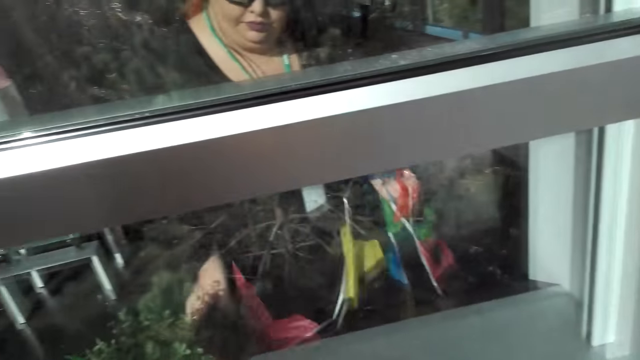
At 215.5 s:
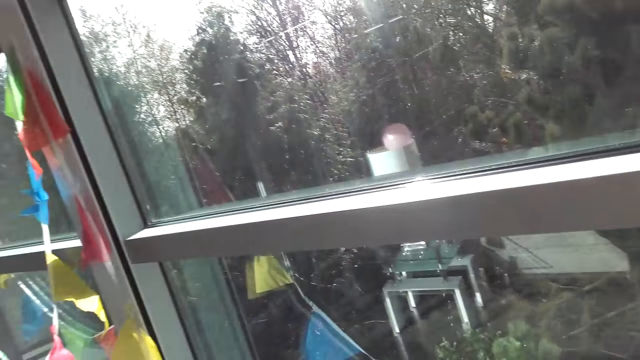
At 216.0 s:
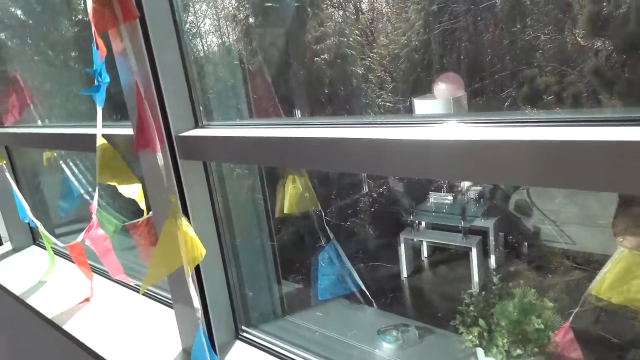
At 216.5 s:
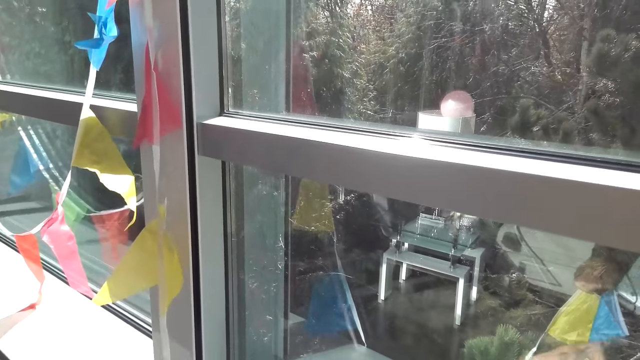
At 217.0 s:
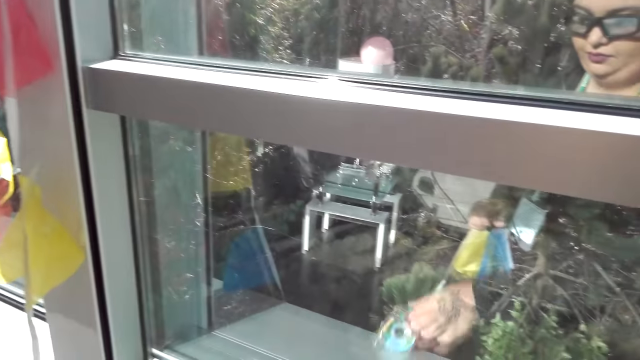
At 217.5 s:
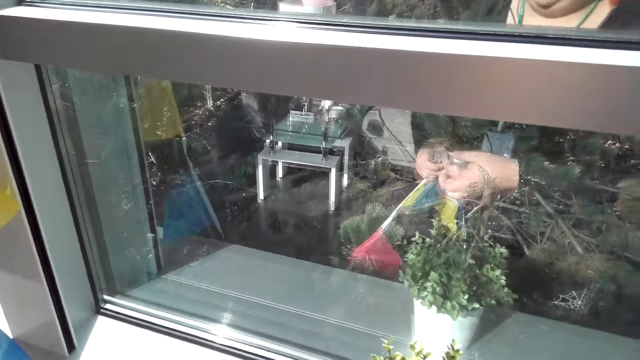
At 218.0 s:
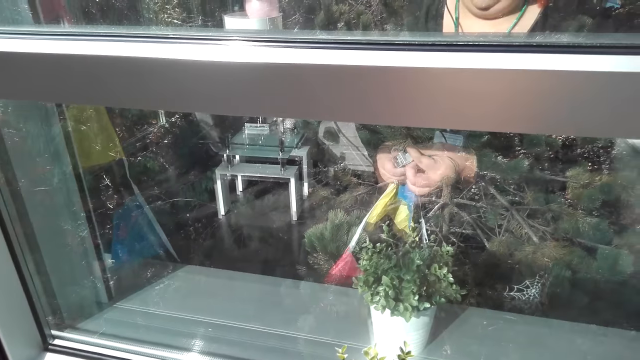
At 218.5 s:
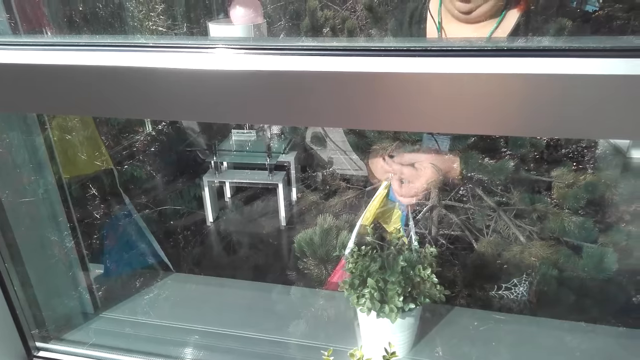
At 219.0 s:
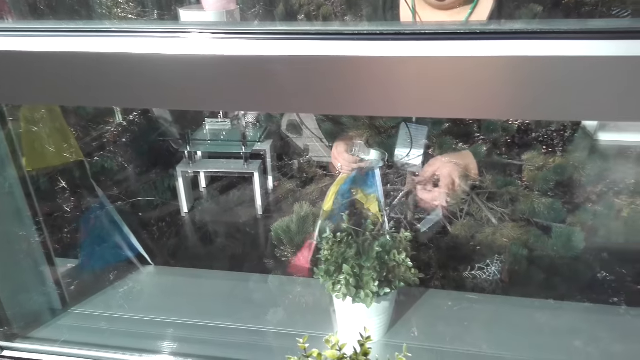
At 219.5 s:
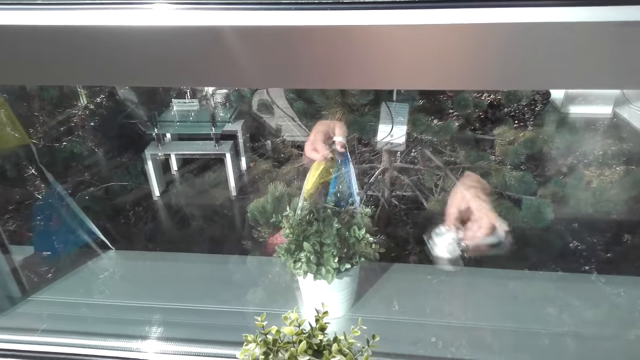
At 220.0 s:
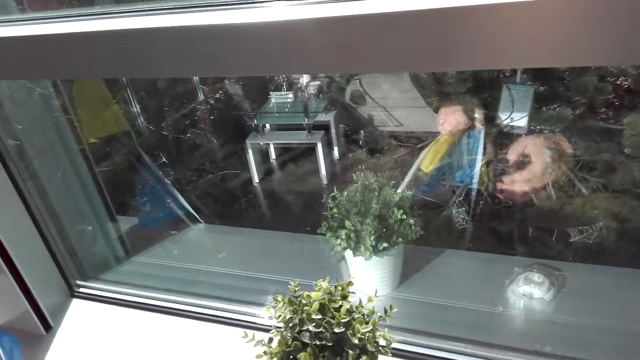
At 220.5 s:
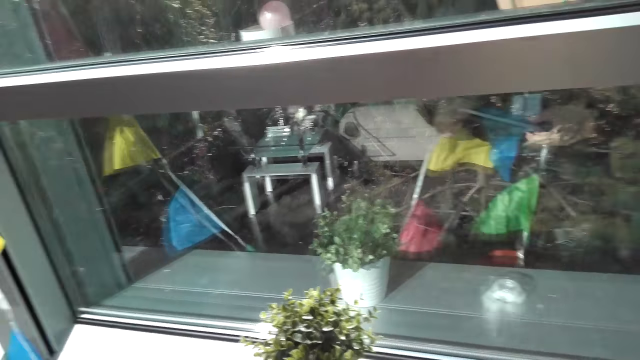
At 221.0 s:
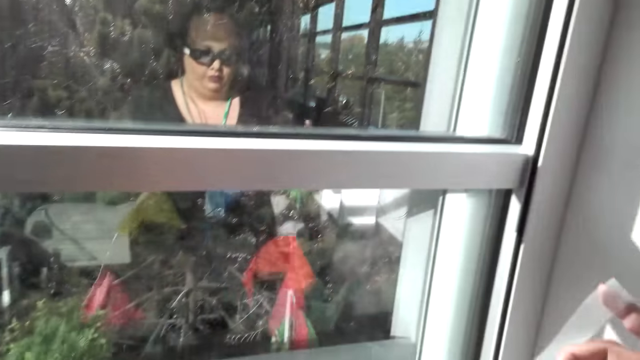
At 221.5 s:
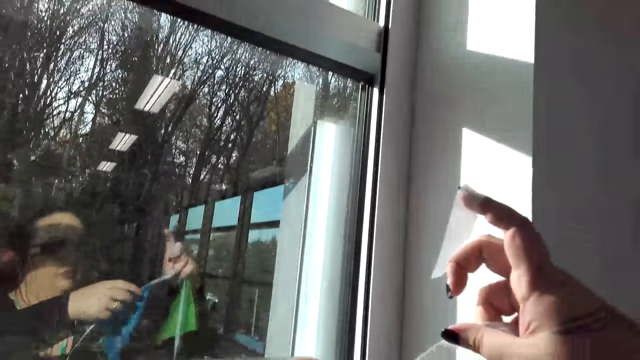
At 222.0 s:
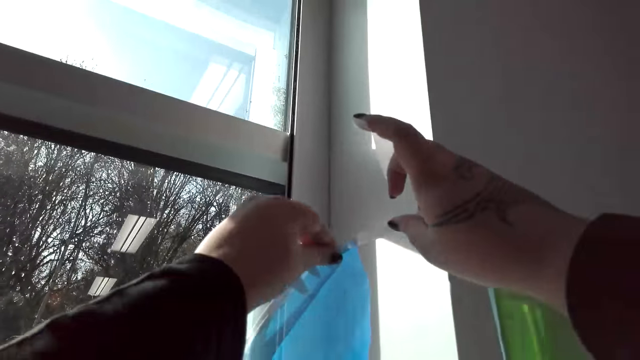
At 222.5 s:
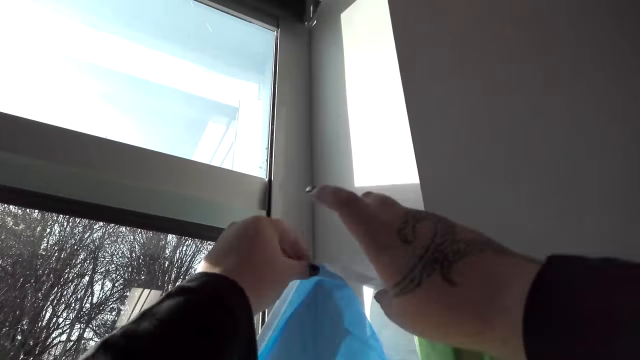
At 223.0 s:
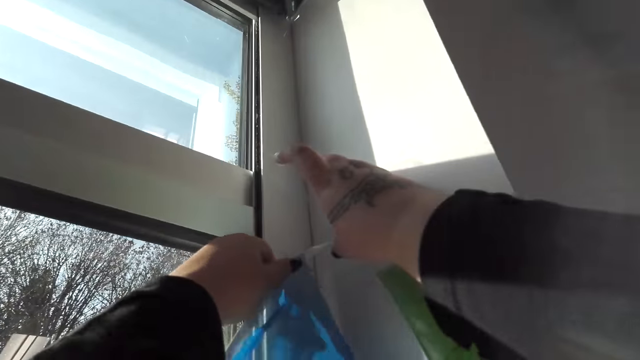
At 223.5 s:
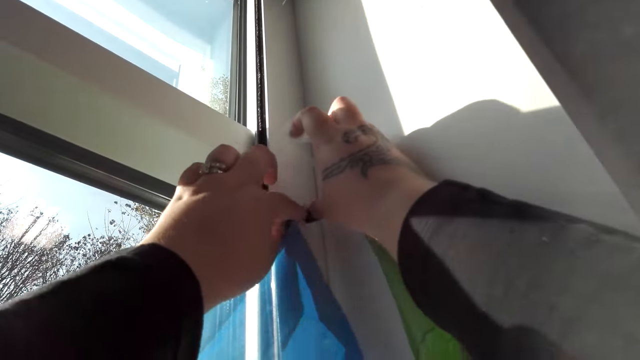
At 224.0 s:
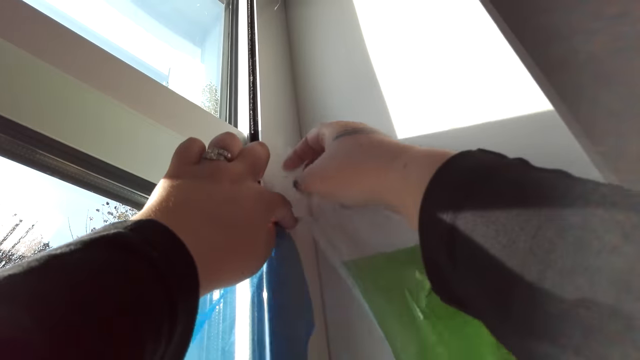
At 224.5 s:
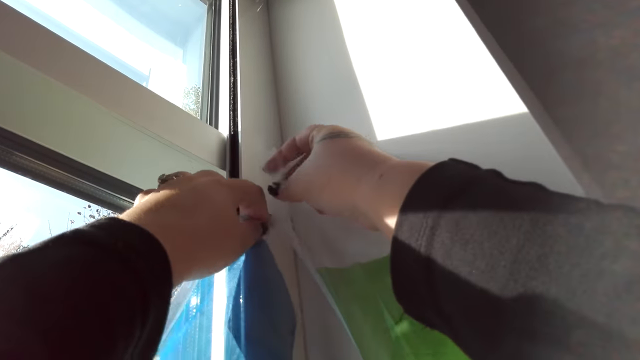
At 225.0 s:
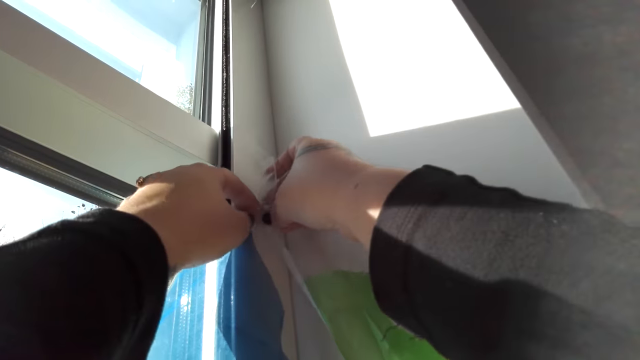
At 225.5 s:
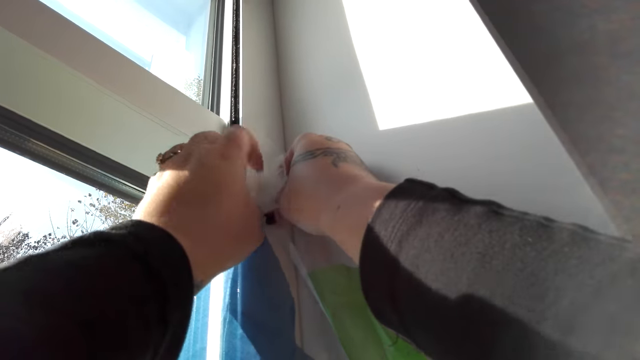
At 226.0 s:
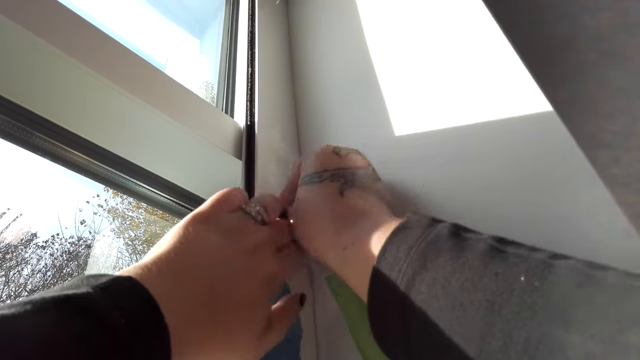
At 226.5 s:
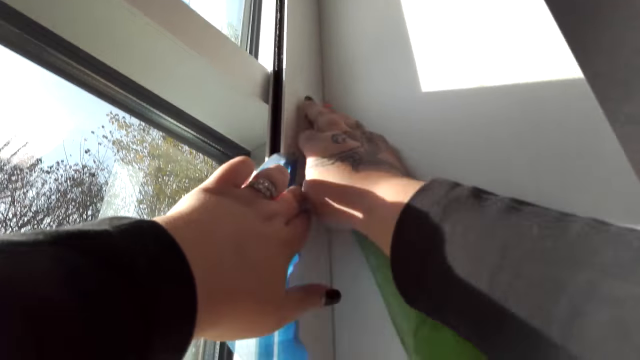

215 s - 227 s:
The camera wearer picks up the masking tape. They cut the masking tape and drop the masking tape. They stick the triangular decorations on the wall.

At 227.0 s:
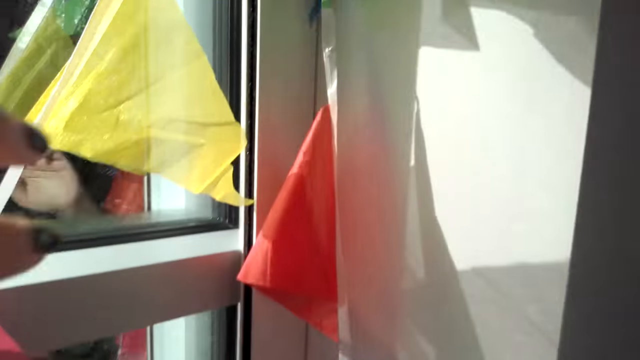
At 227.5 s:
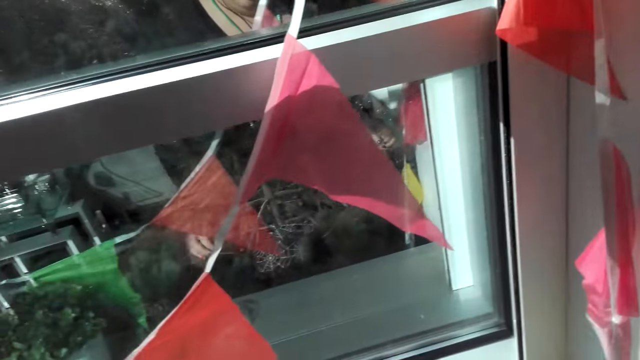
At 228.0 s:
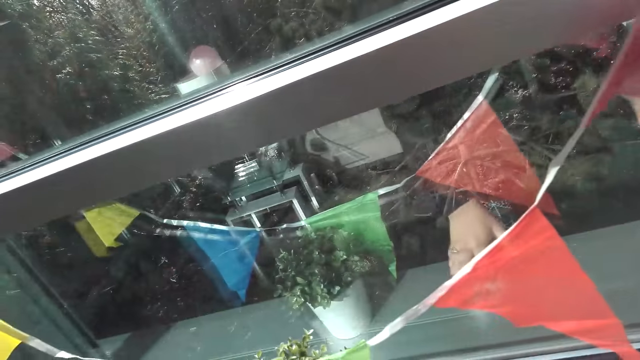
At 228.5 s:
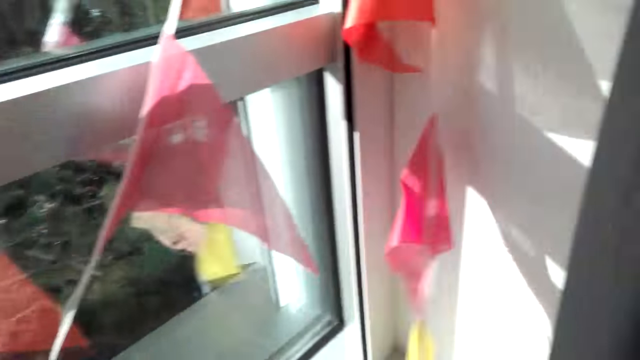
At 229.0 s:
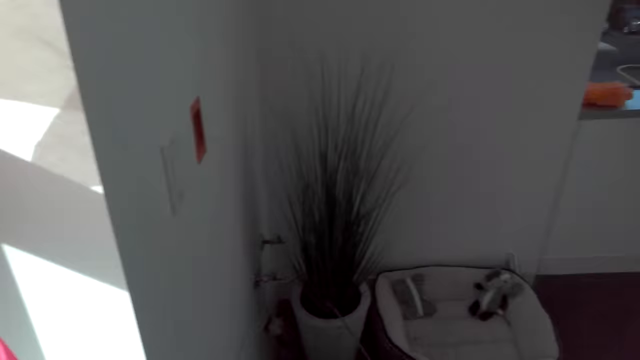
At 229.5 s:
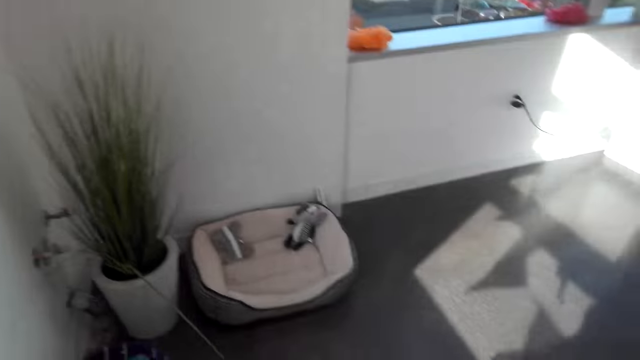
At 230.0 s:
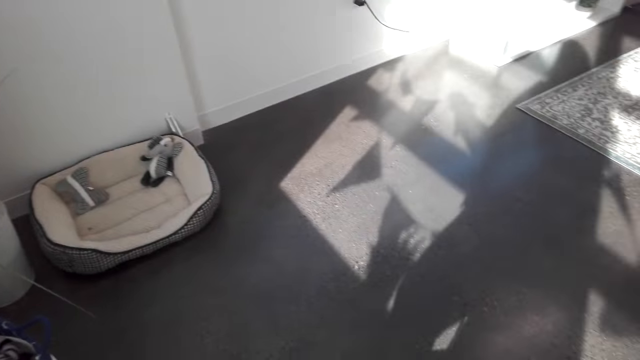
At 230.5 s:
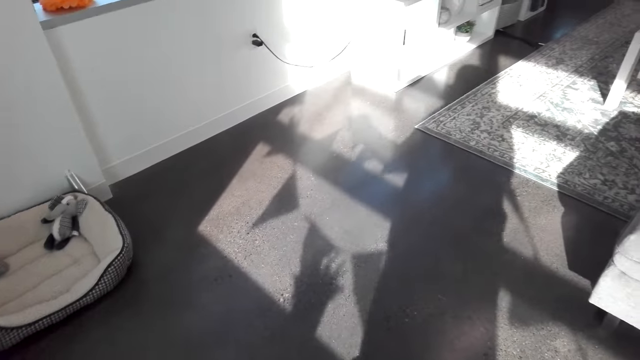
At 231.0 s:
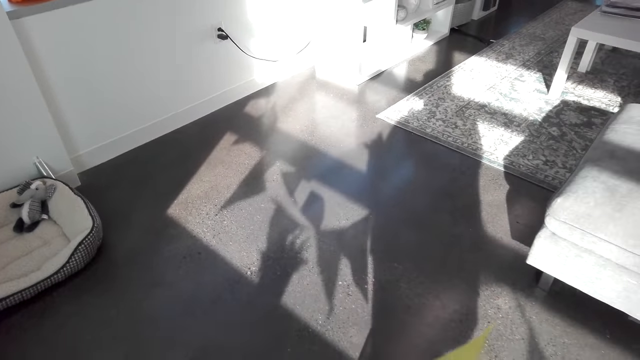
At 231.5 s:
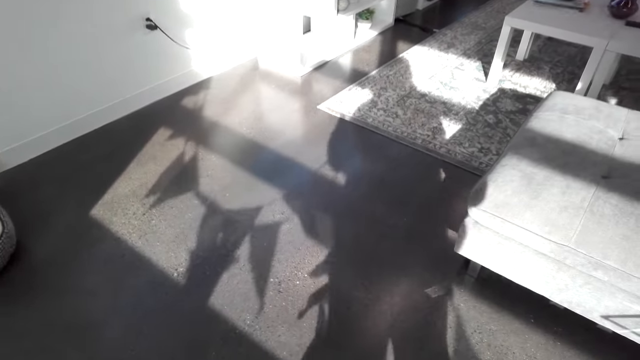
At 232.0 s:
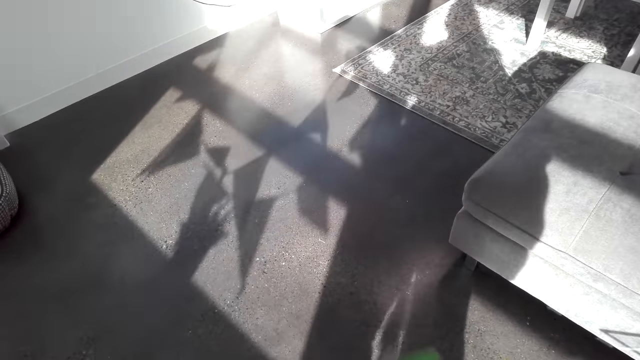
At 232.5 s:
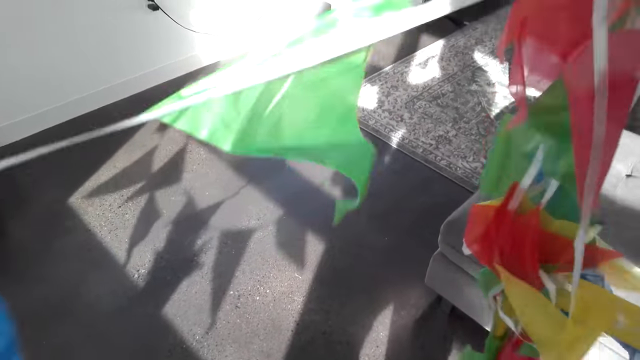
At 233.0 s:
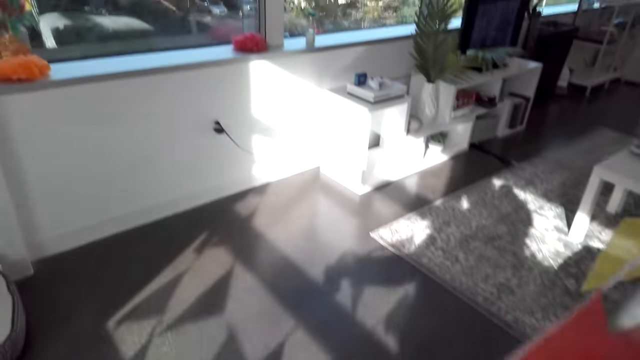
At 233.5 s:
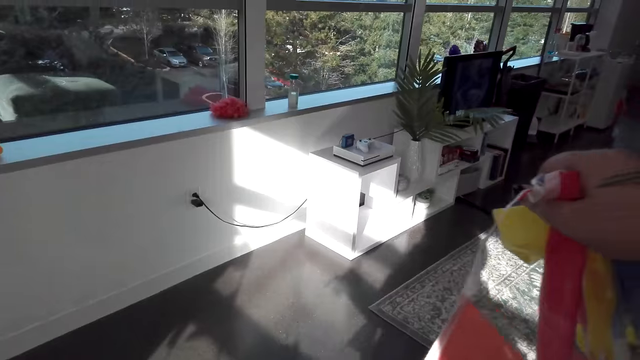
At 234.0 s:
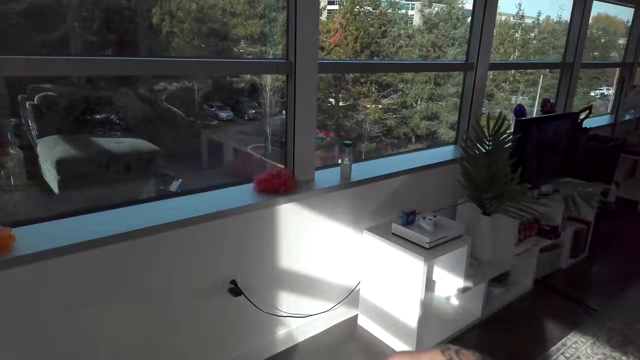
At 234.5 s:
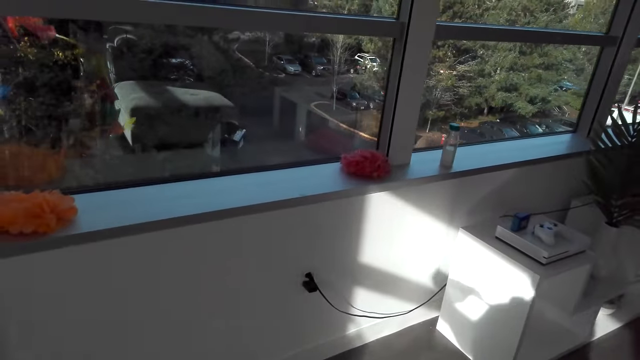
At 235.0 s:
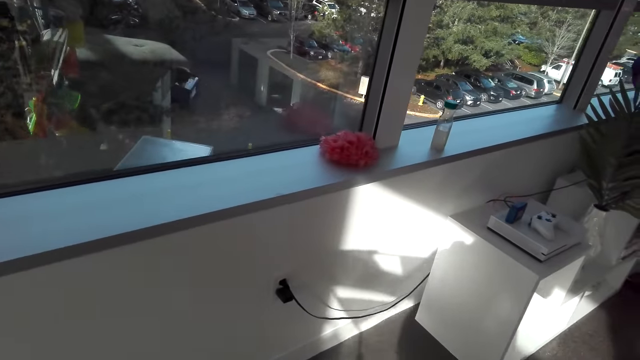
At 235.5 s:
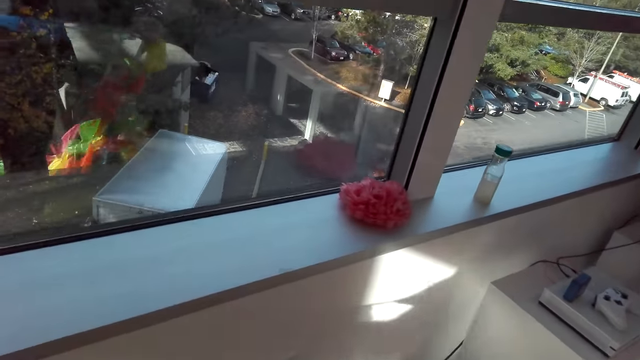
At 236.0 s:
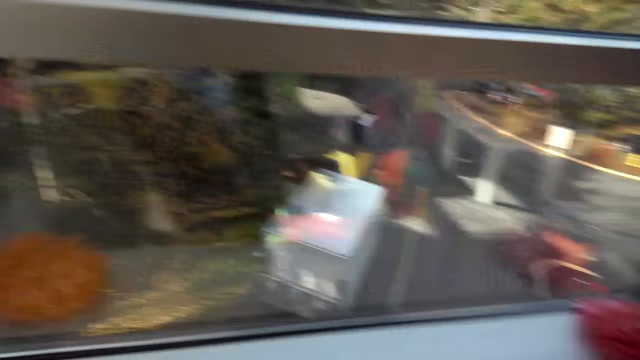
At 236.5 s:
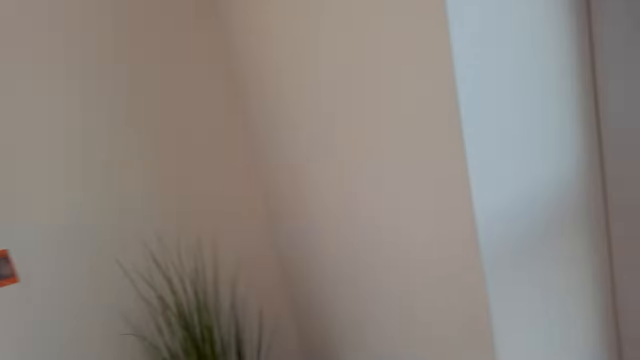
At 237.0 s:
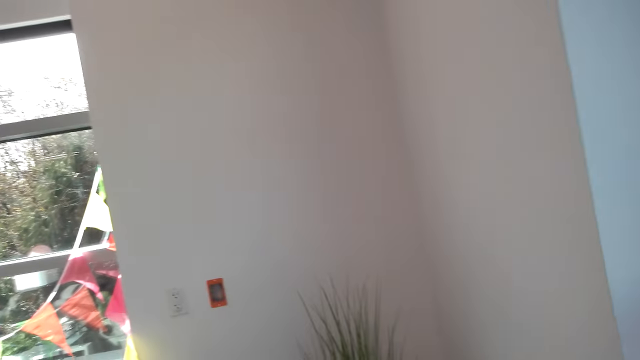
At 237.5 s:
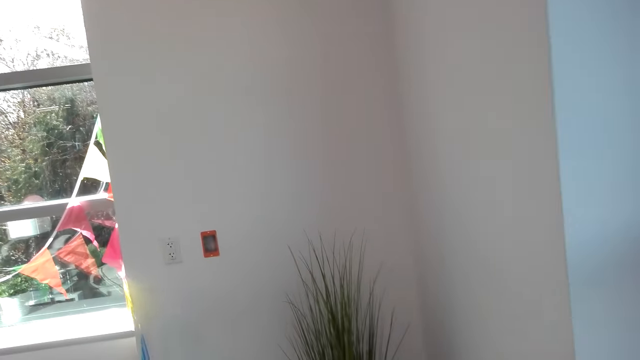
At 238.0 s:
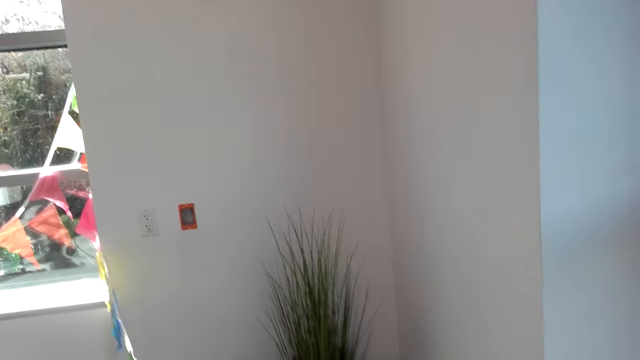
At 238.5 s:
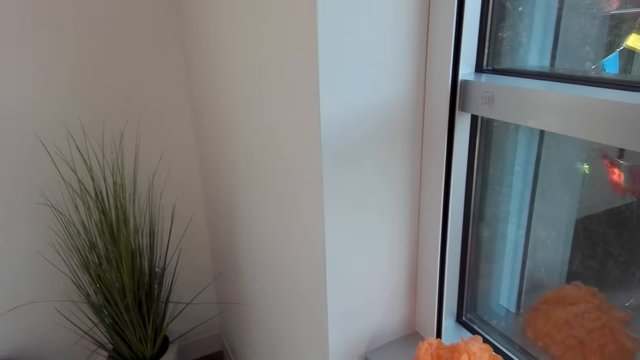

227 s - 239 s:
The camera wearer picks up the triangular decorations. They look around. They walk around.
